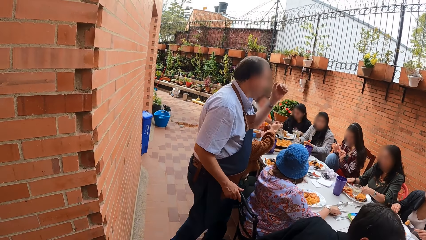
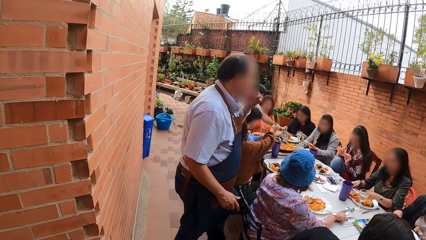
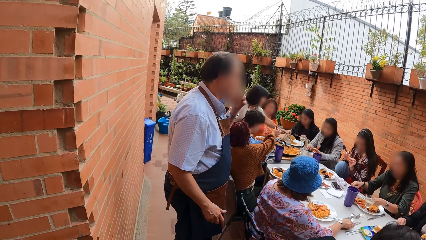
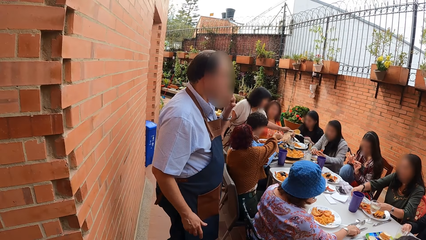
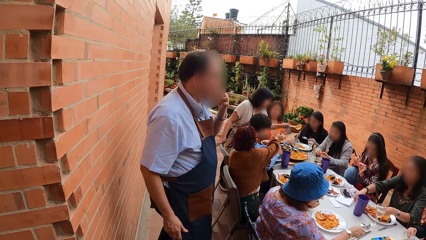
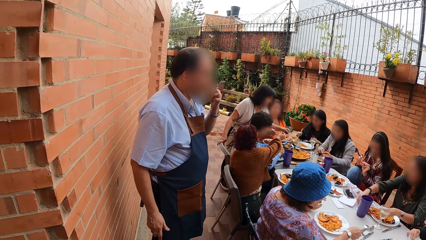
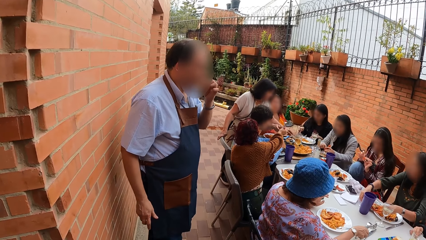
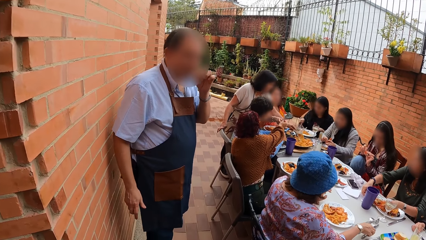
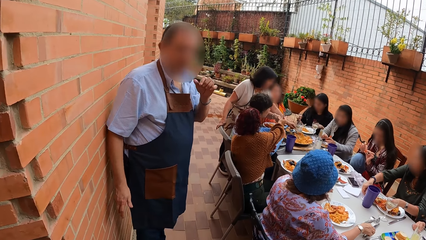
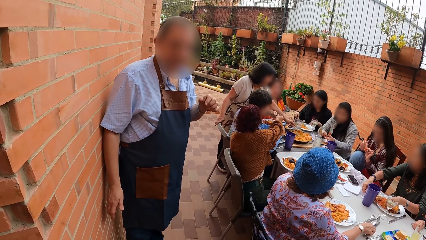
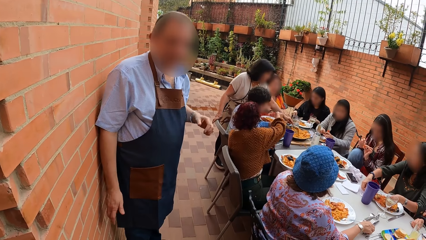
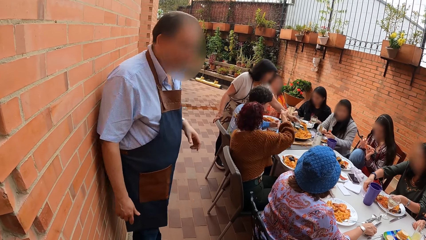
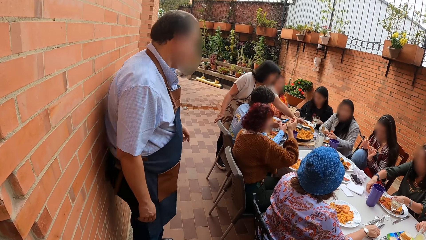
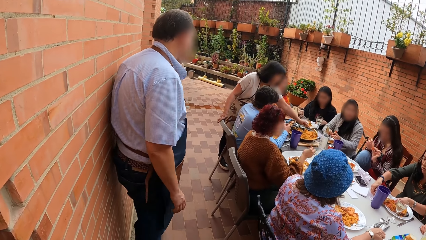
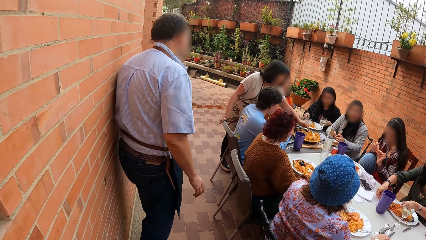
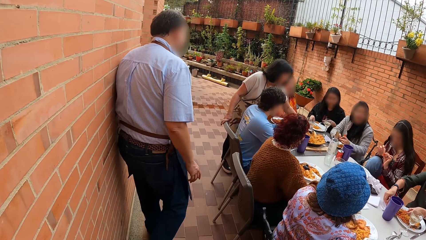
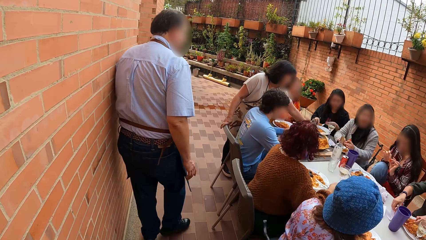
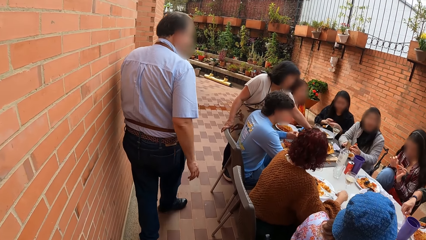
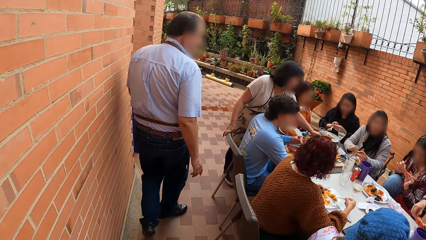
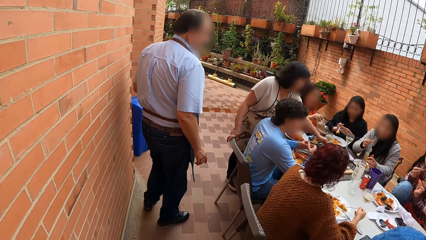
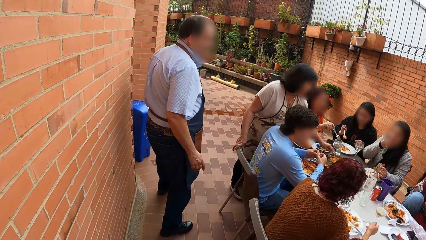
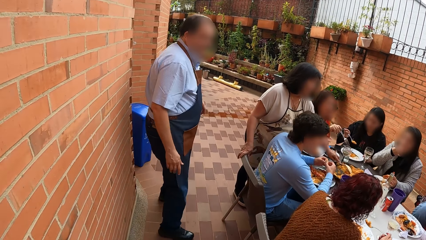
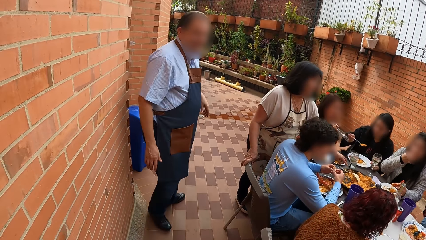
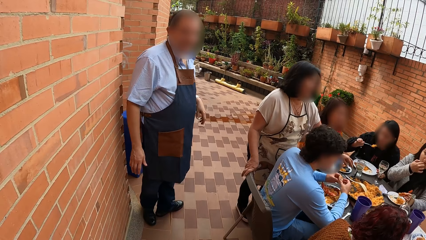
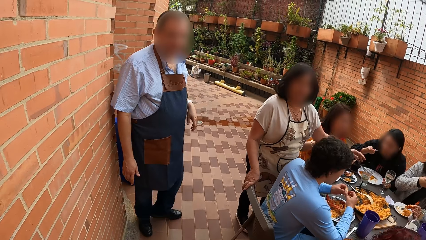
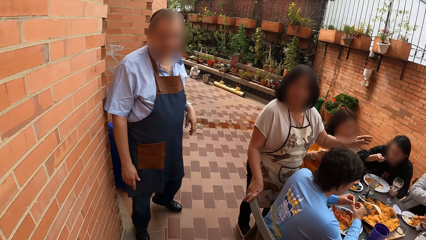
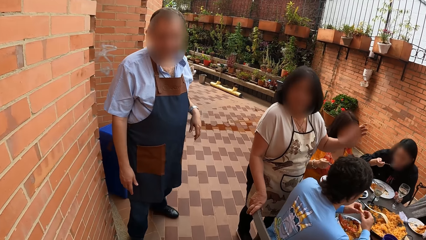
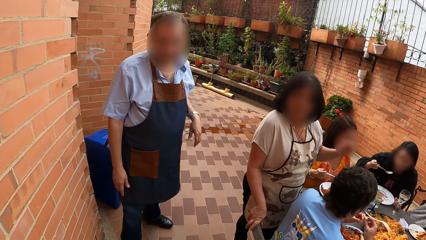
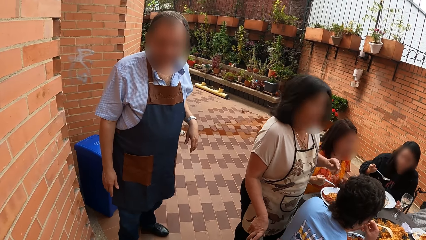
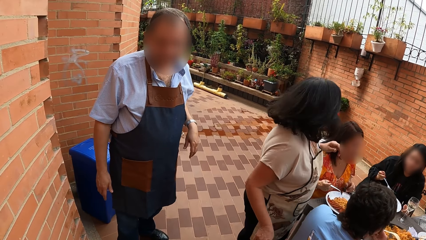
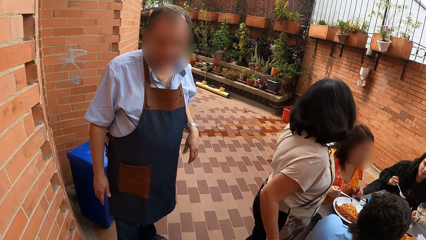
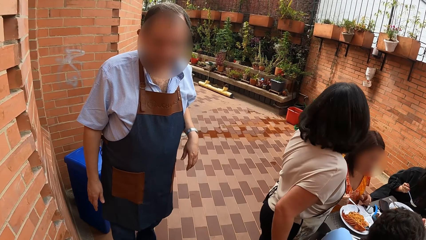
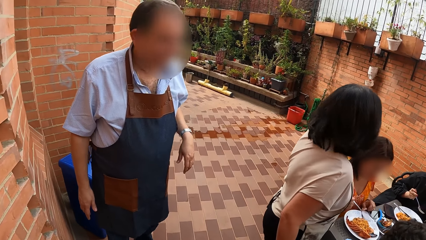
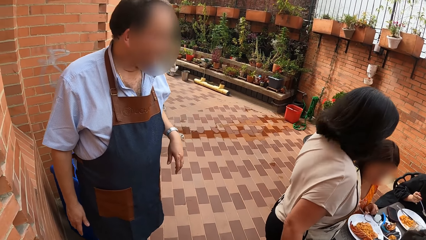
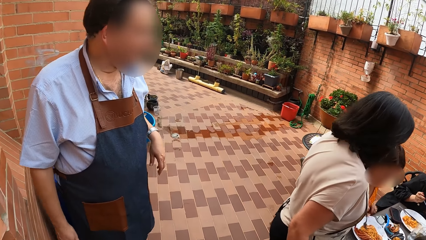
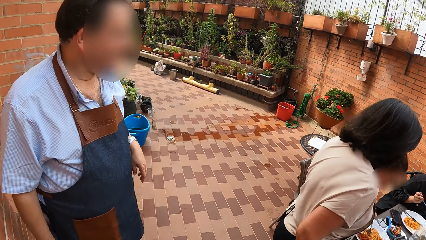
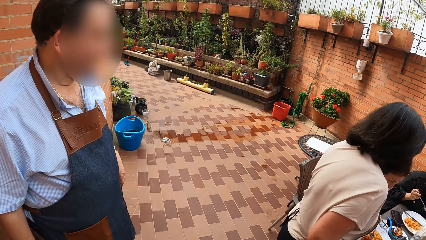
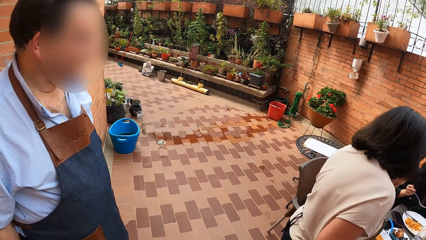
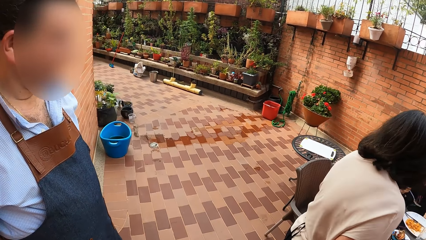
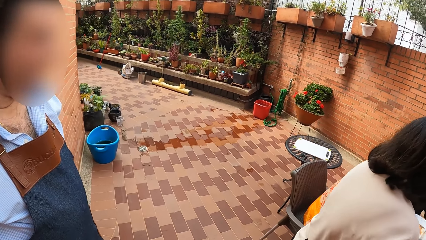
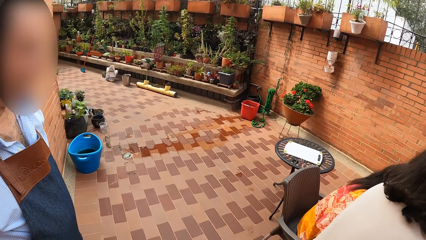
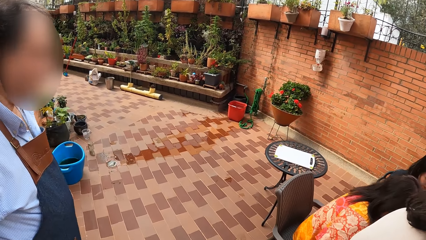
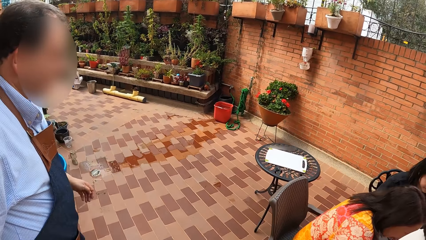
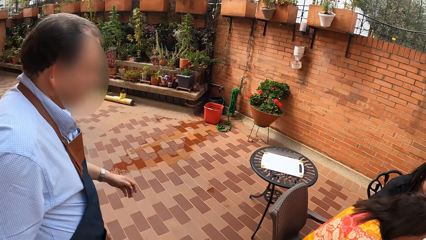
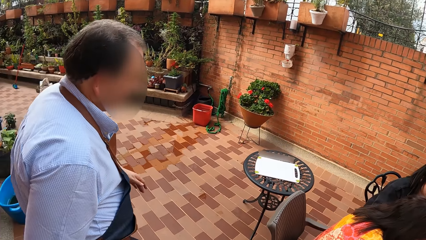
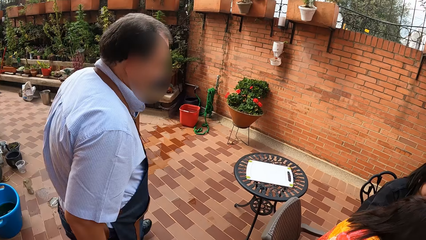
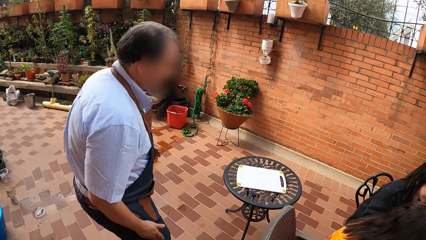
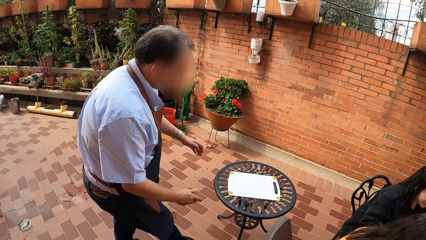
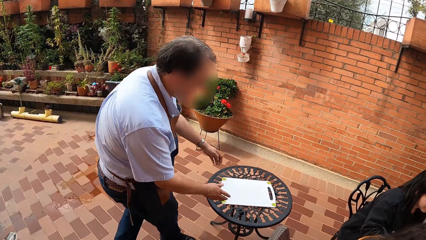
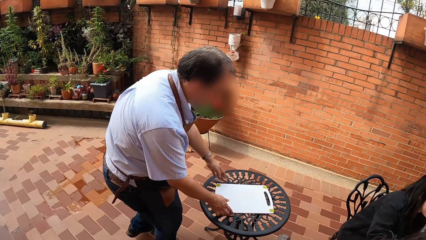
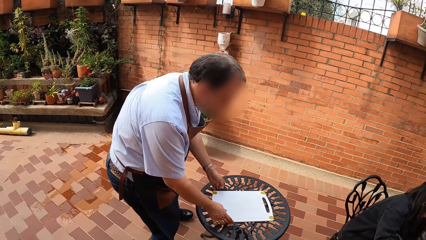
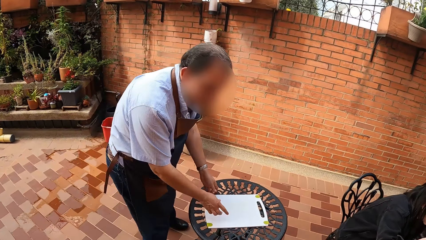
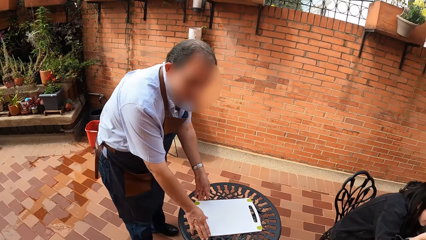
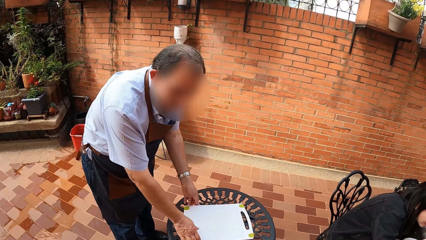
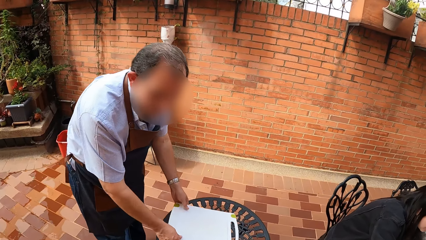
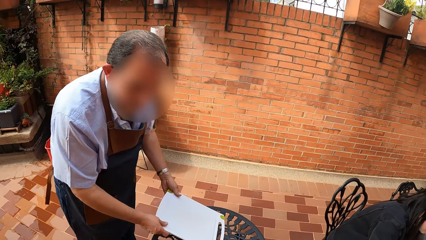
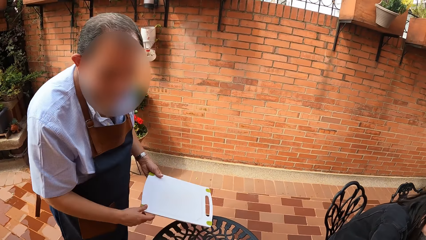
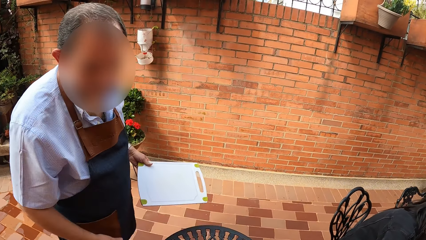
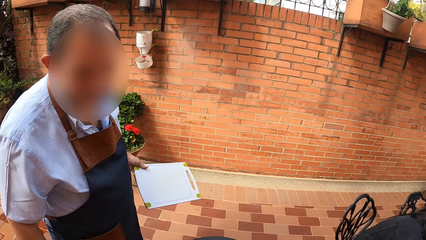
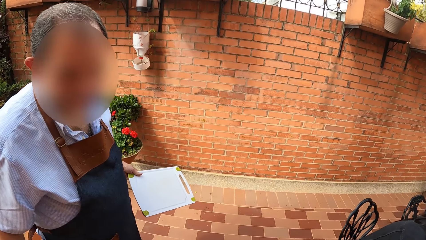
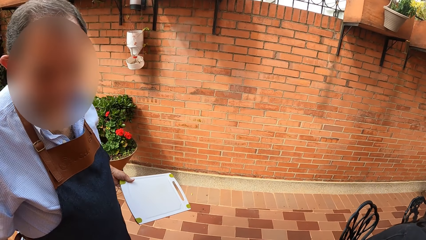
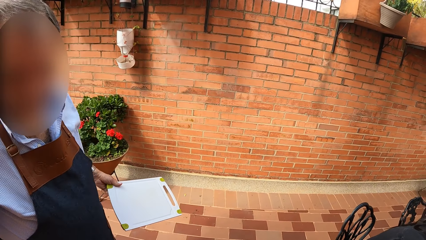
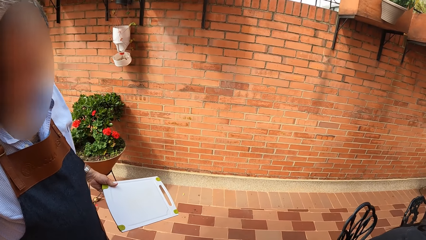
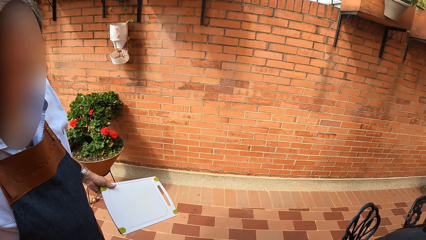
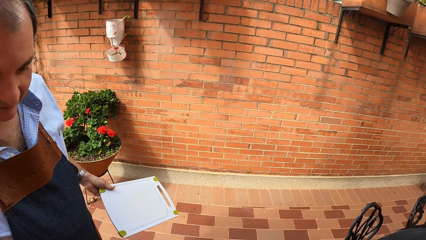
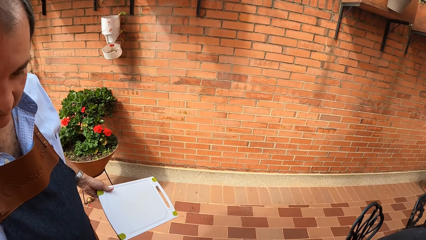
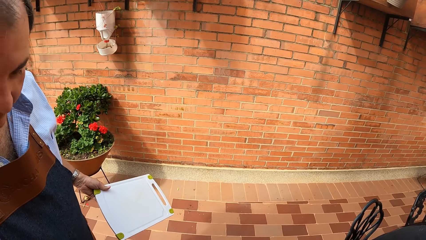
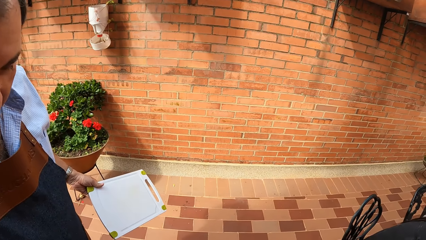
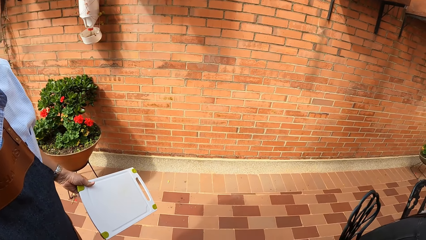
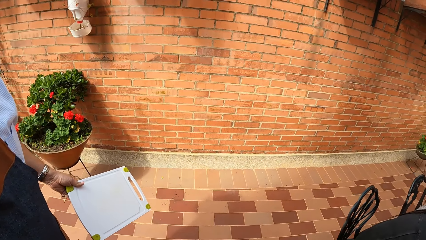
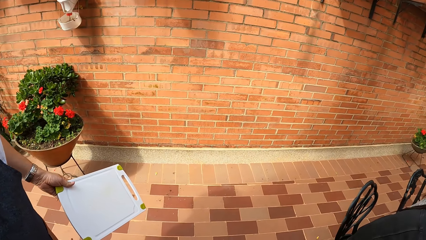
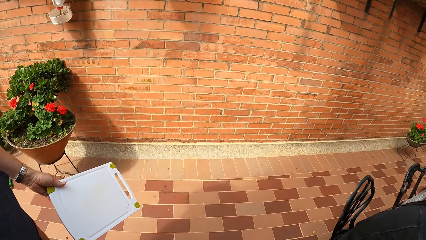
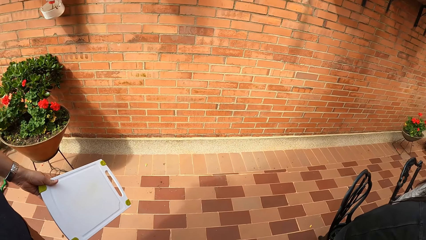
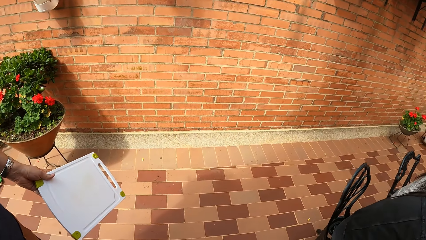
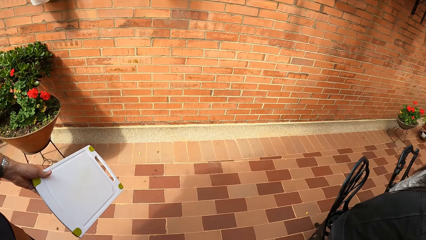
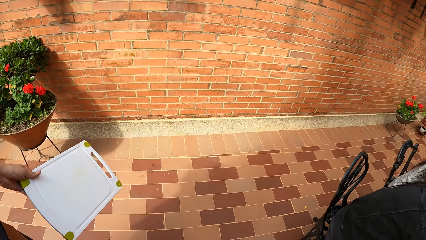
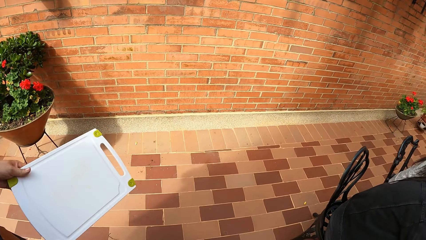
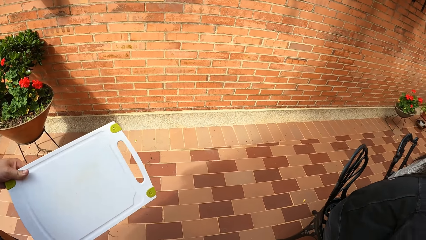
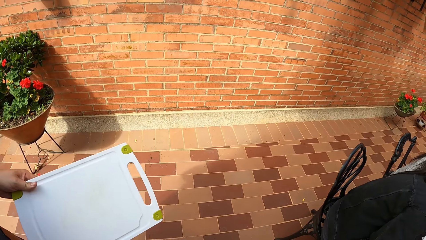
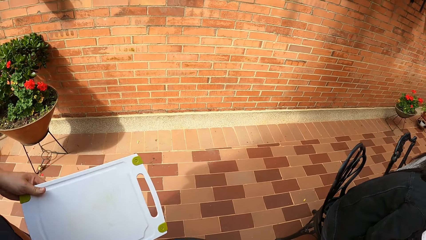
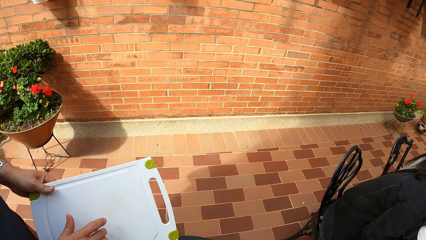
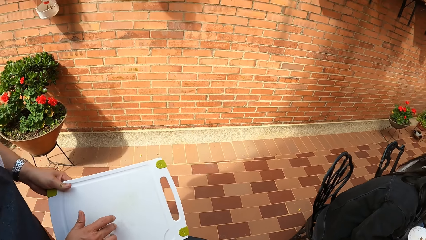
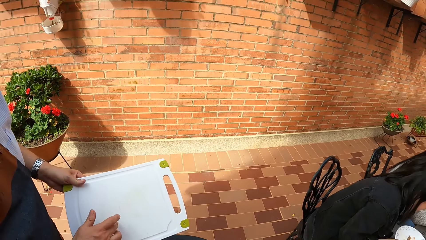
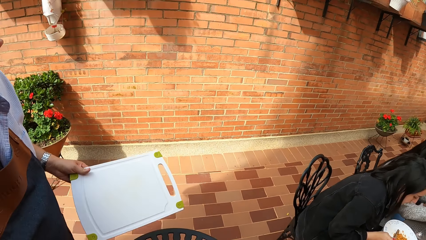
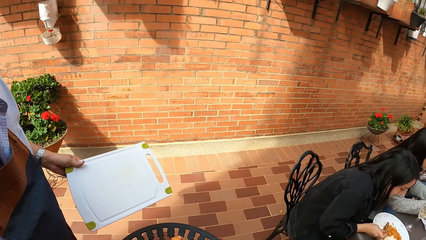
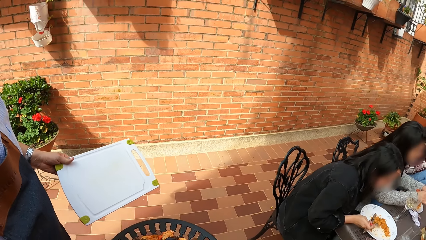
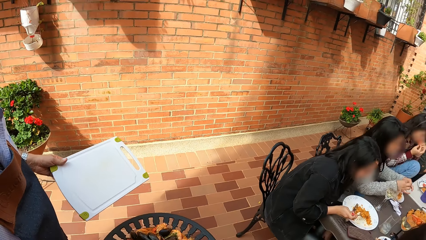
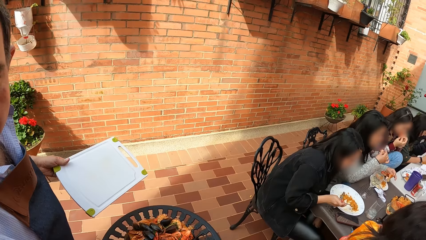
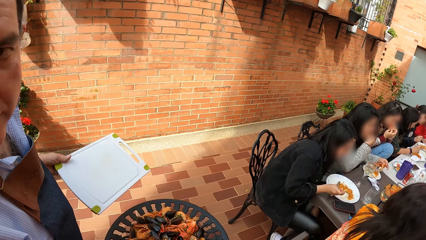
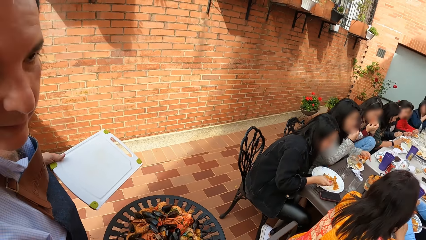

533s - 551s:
The camera wearer walks around the table. A woman eats food from the plate with the fork in her left hand. A man links fingers. The camera wearer walks around the table. Another woman passes a piece of food in her right hand to a third woman. The camera wearer converses with the man. The man walks around the table. The camera wearer walks around the table. Another woman eats from the plate with a fork in her right hand. The camera wearer converses with the man and walks around the table. The man walks towards the table and lifts the tray or chopping board from the table with both hands. The camera wearer converses with the man. The man holds the tray with his left hand. The camera wearer places the food on the table. The man taps the tray in his left hand with his right hand.
